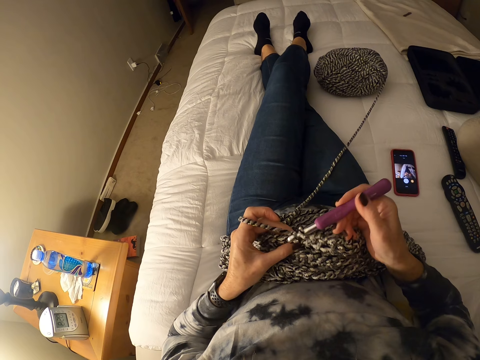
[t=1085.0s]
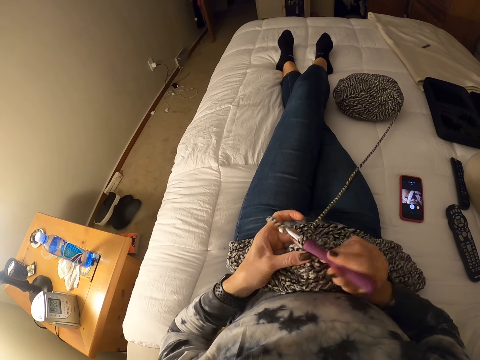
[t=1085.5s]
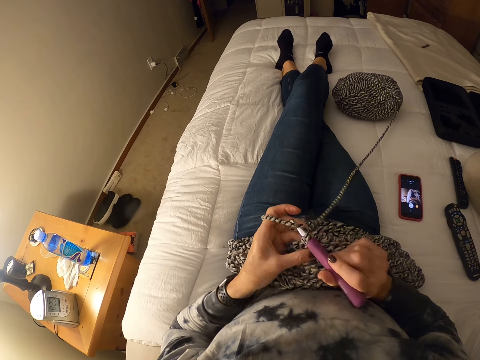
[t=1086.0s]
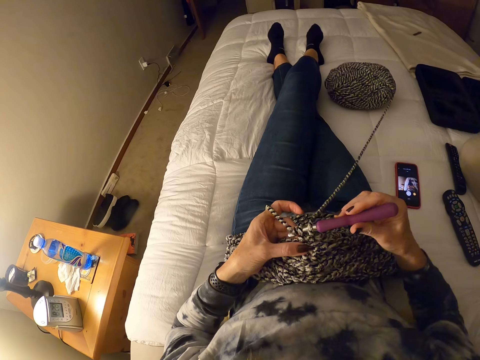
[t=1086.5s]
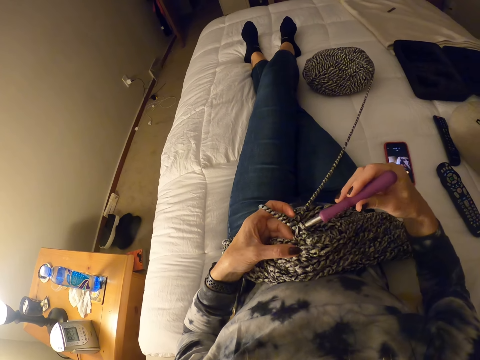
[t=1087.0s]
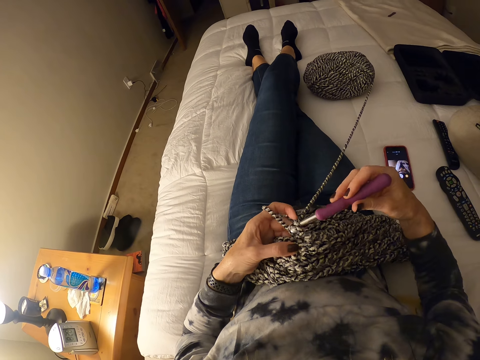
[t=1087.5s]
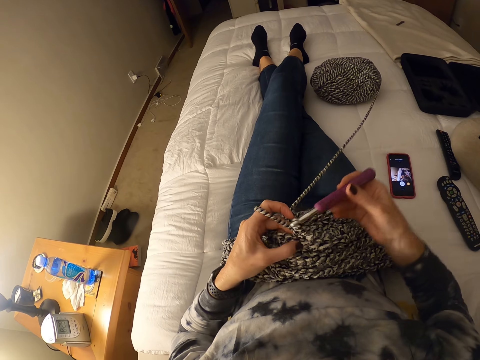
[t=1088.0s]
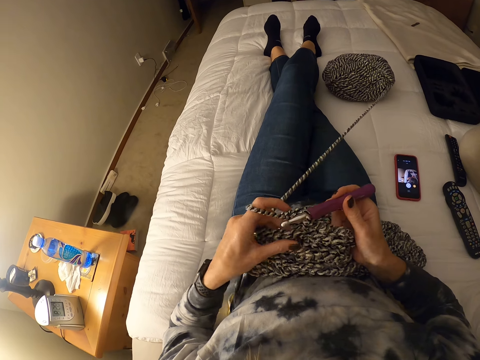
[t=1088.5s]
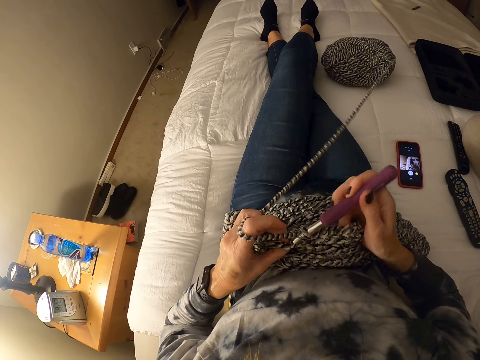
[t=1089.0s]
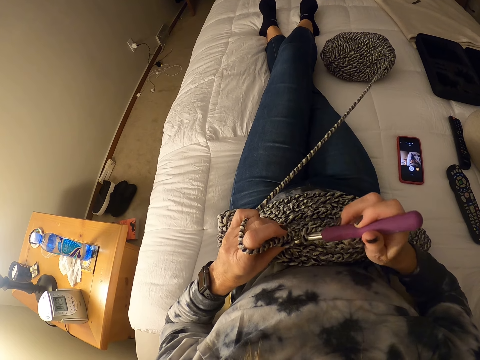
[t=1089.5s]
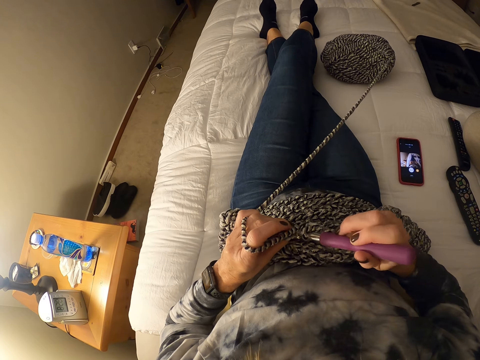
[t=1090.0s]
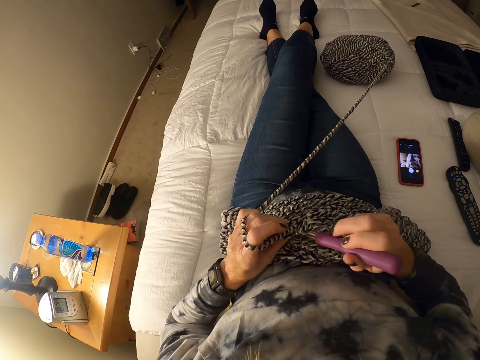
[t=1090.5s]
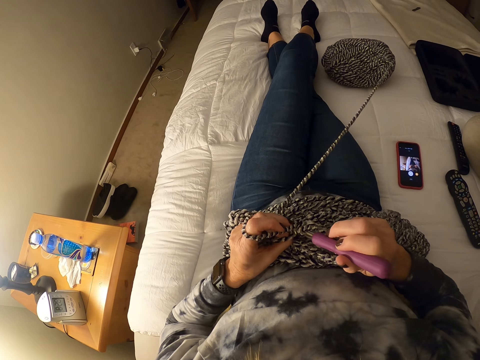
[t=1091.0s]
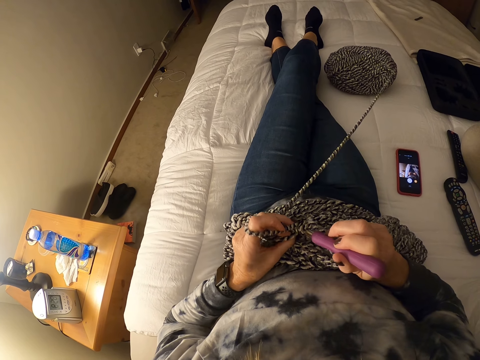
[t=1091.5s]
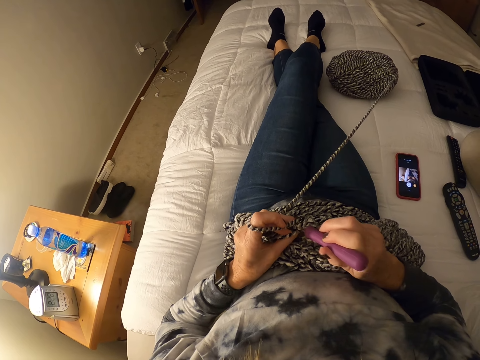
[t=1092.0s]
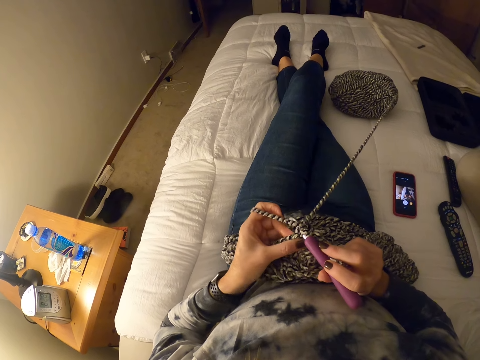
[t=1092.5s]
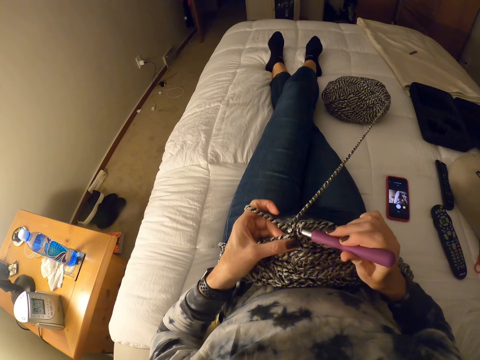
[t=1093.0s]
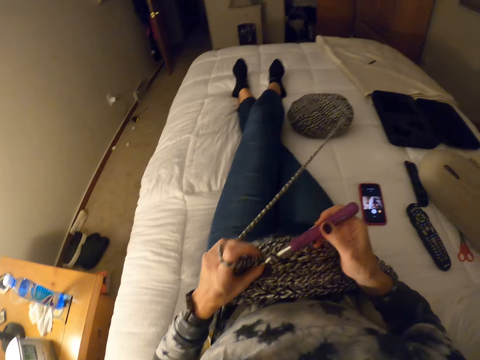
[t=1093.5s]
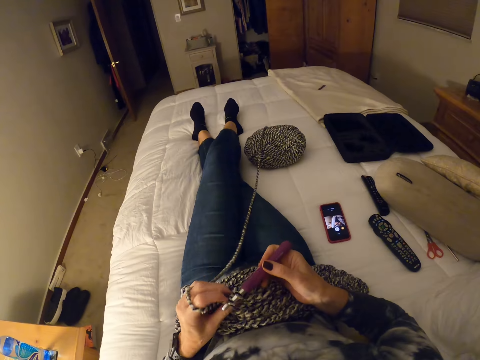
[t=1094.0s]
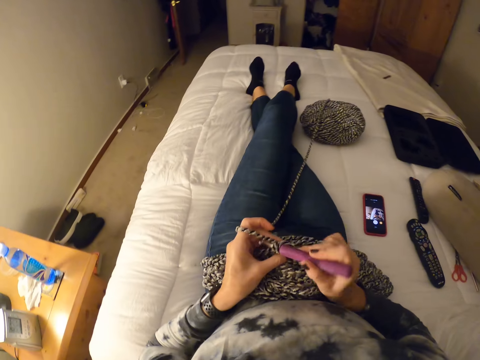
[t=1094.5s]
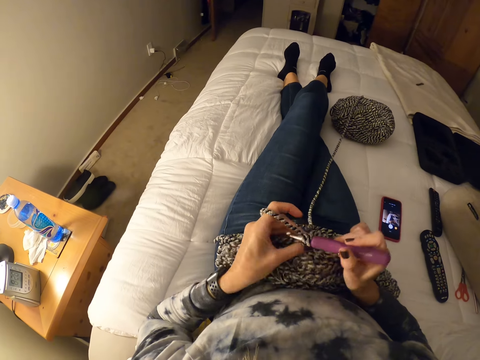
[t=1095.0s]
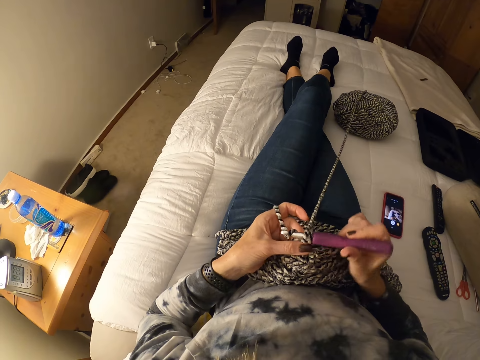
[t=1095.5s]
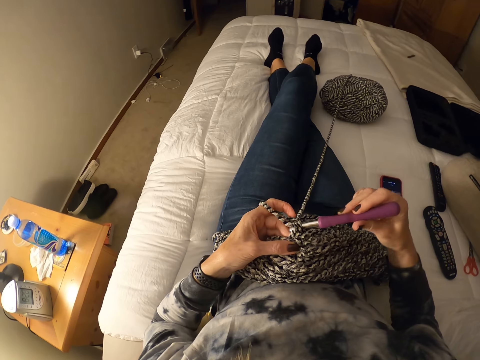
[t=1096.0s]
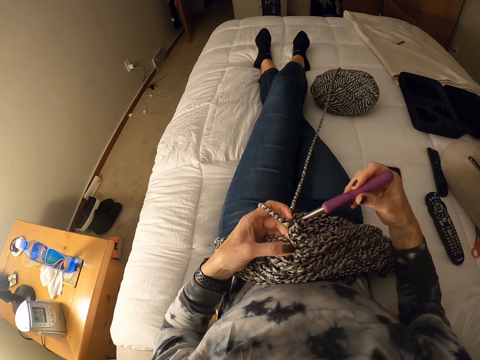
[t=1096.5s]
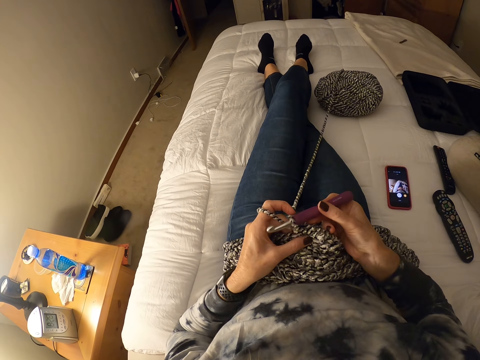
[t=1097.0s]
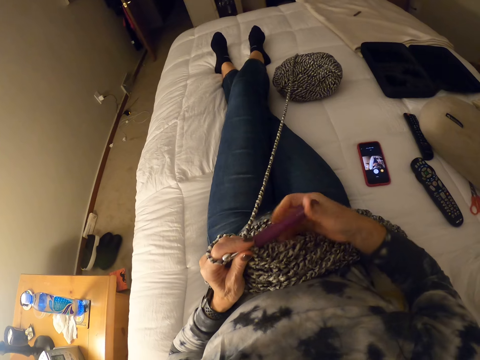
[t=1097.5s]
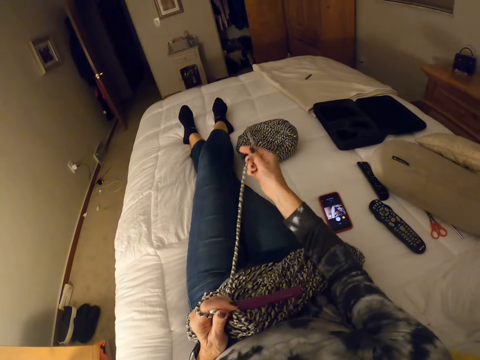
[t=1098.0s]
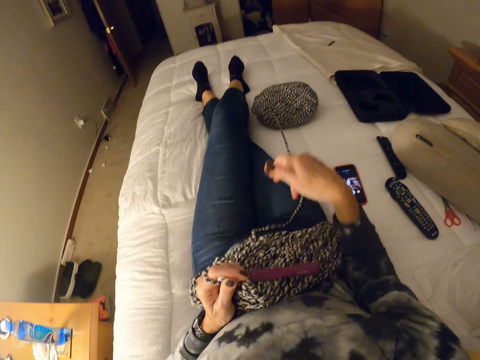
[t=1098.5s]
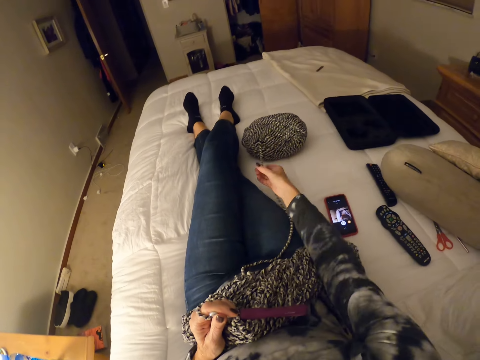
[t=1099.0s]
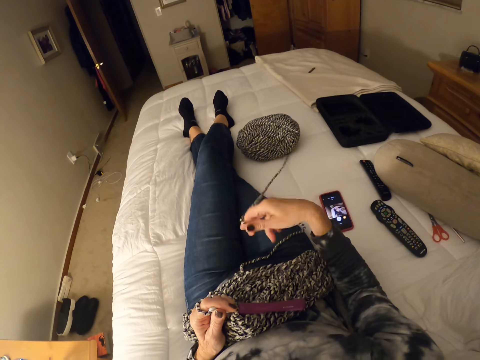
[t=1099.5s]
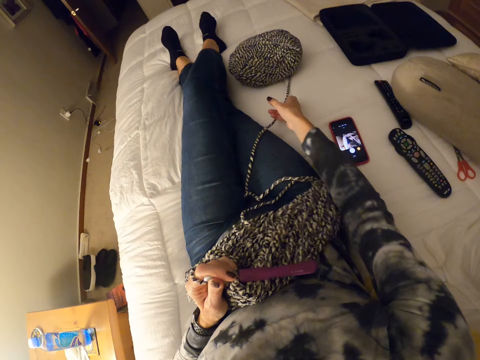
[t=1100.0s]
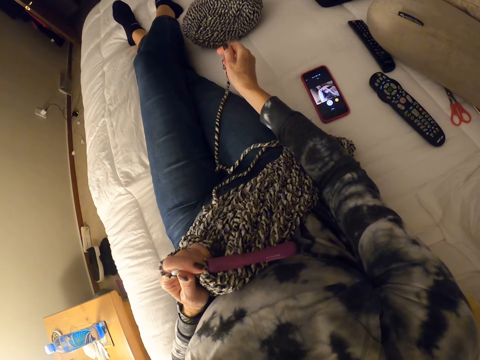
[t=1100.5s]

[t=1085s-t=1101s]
The camera wearer holds the crochet hook with her left hand. She releases yarn from the bundle on the bed with her right hand. She pulls the yarn towards her.

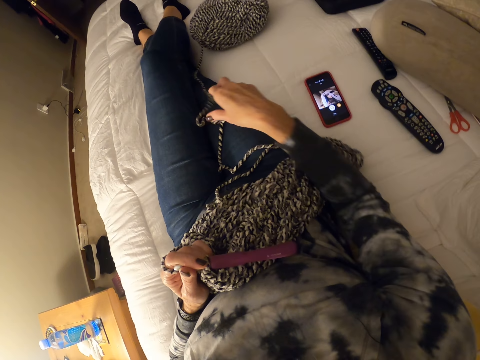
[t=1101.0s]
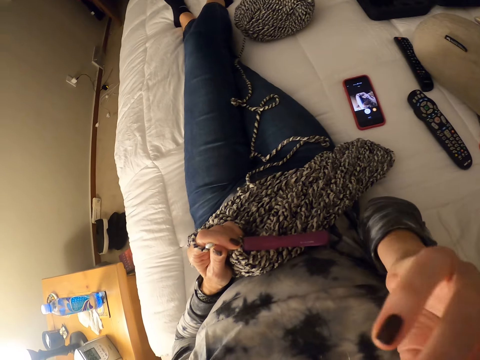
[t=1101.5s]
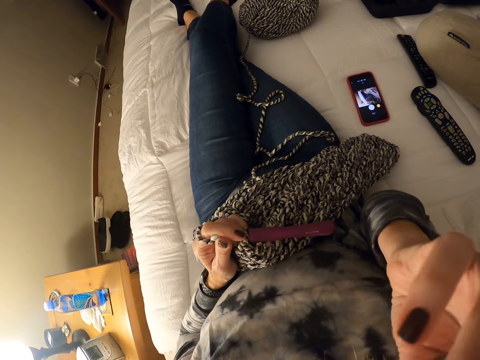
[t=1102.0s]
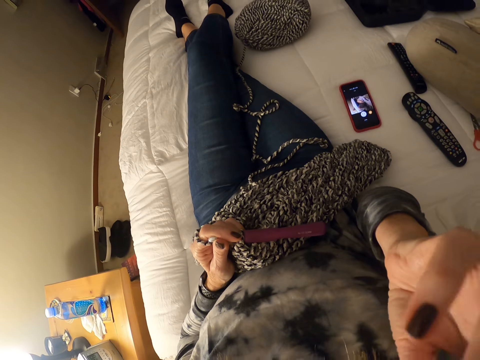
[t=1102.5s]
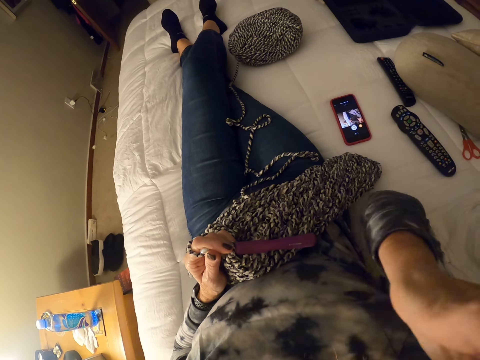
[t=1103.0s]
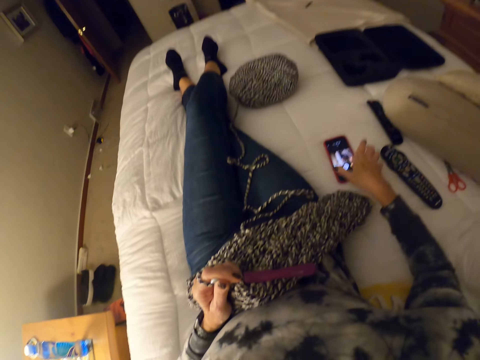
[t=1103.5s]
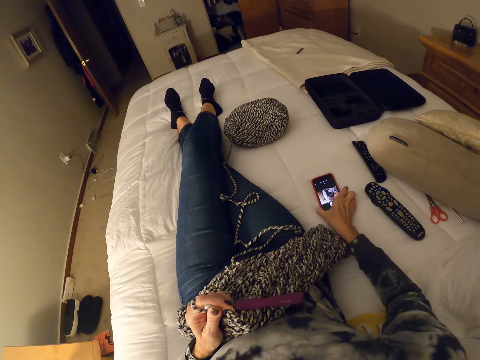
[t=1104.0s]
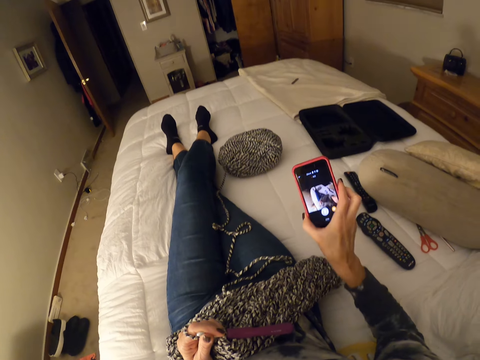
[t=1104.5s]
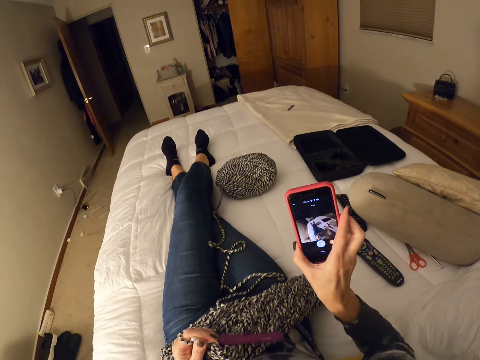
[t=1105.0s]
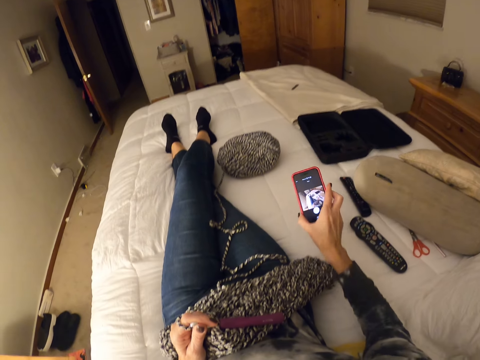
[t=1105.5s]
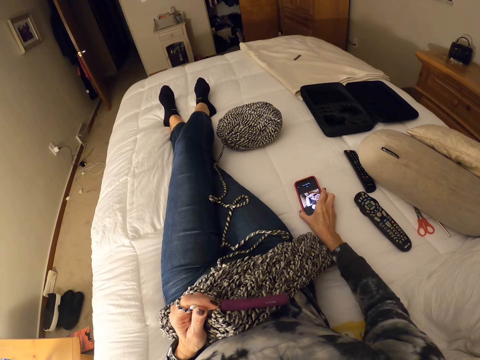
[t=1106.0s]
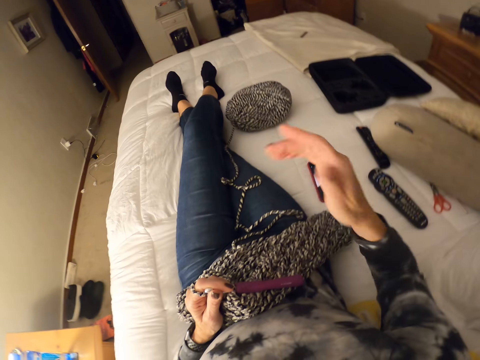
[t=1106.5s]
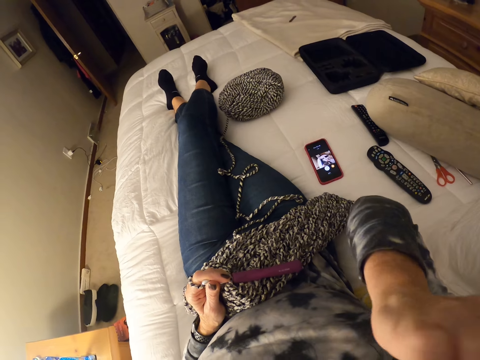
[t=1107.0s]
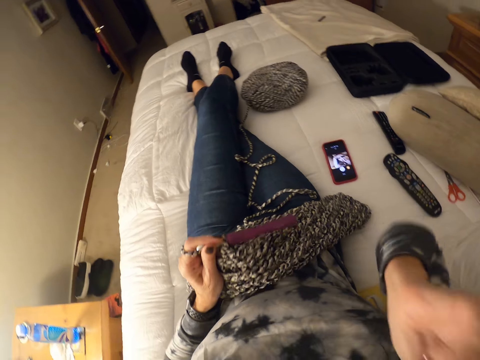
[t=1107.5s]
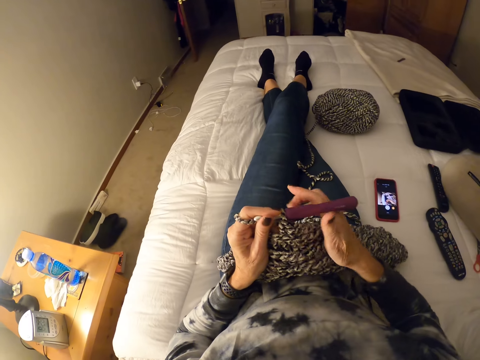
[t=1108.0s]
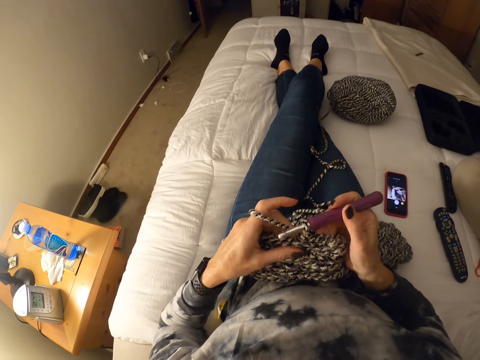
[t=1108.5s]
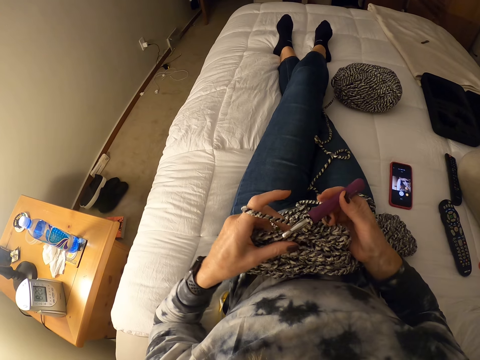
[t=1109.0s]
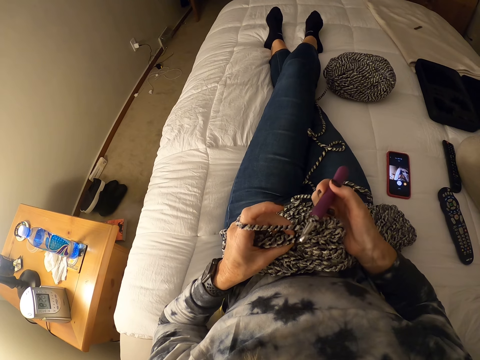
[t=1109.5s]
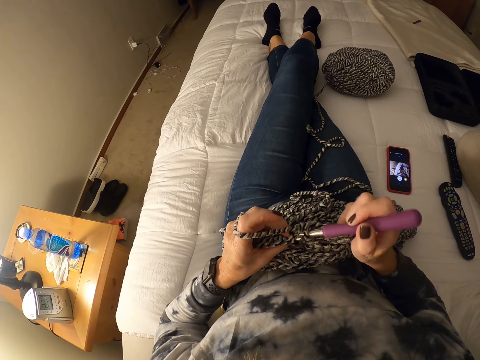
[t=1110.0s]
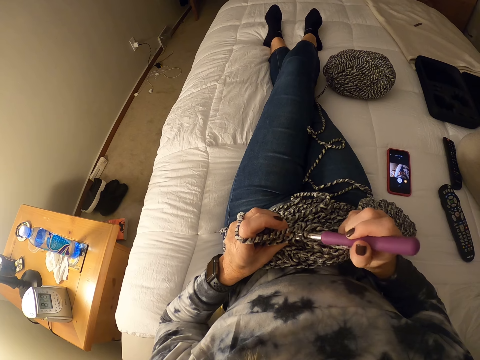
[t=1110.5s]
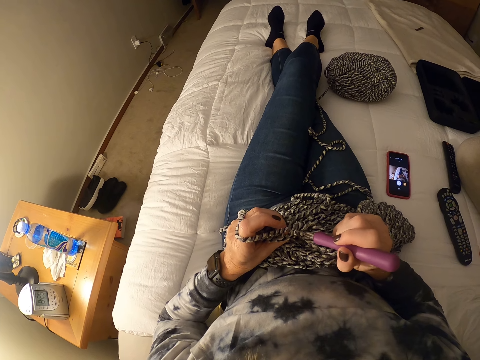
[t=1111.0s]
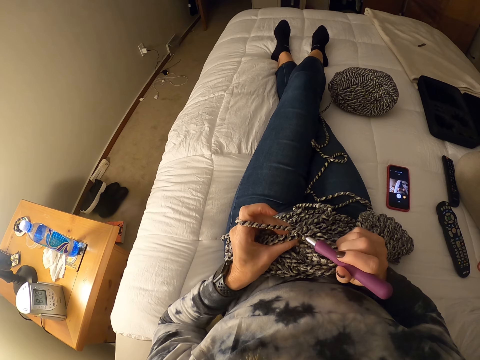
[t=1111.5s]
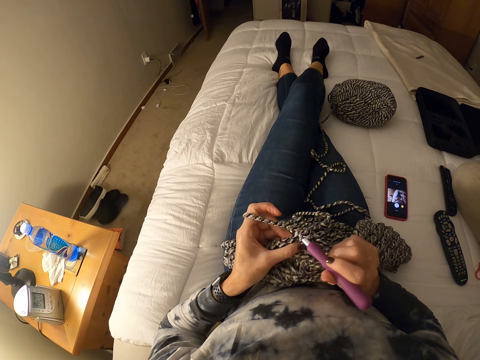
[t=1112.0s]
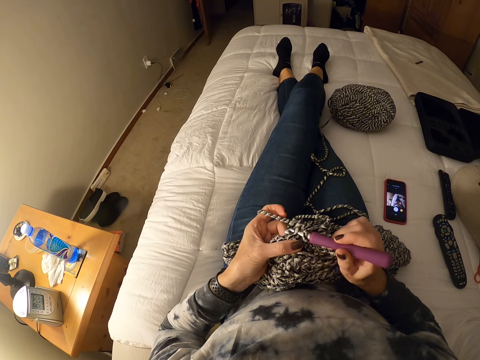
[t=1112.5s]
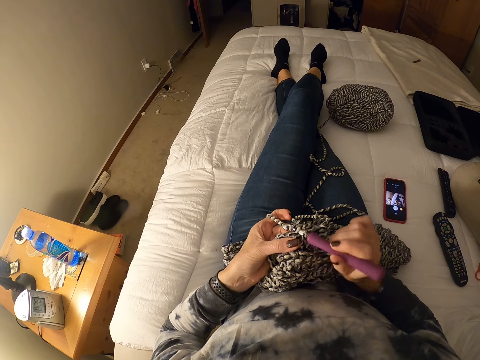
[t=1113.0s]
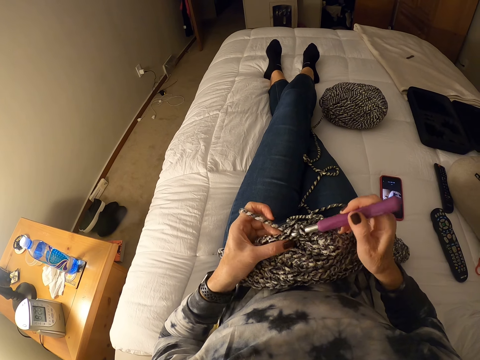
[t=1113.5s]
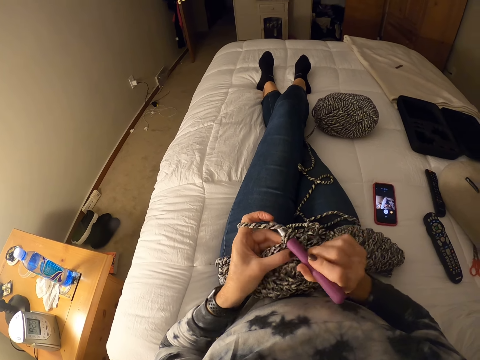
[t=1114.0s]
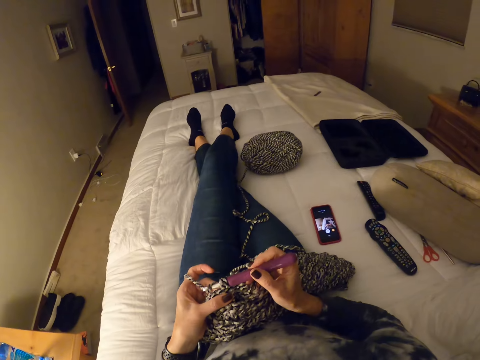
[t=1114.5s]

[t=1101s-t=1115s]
The camera wearer touches her face with her right hand. She scratches her head. She picks up her phone from the bed, looks at the phone, and drops the phone on the bed. She touches her face with her right hand. She scratches her head. She passes the crochet hook to her right hand. She crochets a mat with yarn and the crochet hook.
